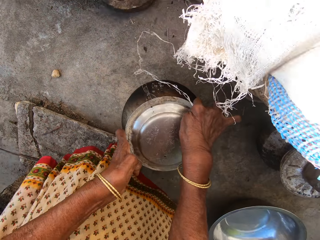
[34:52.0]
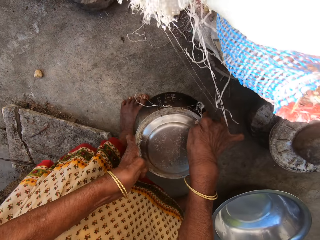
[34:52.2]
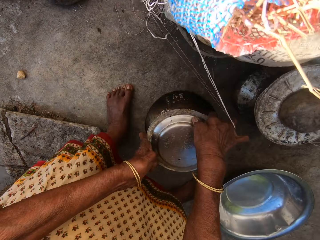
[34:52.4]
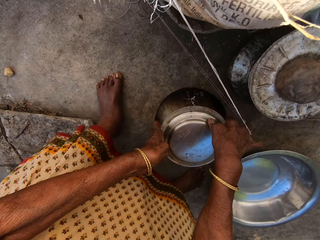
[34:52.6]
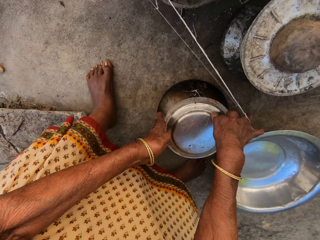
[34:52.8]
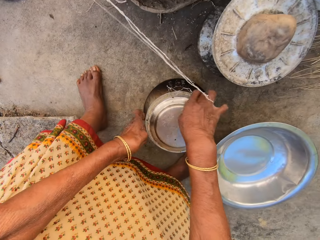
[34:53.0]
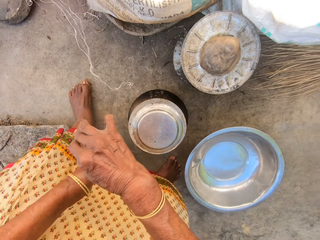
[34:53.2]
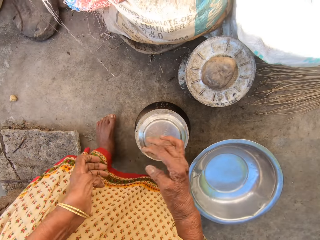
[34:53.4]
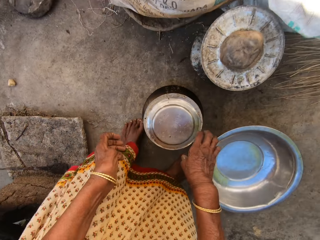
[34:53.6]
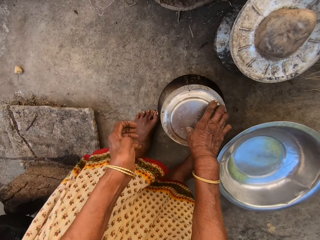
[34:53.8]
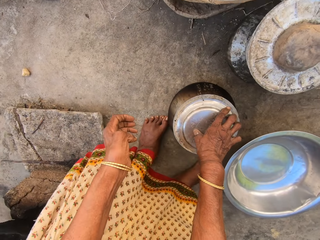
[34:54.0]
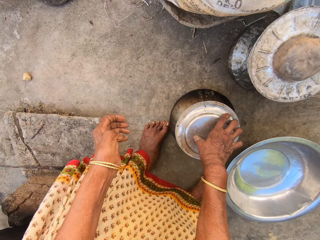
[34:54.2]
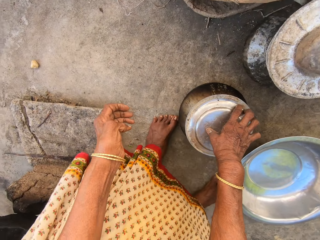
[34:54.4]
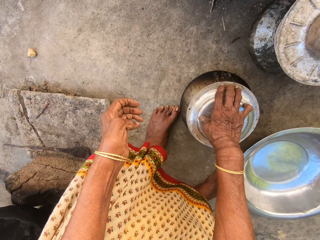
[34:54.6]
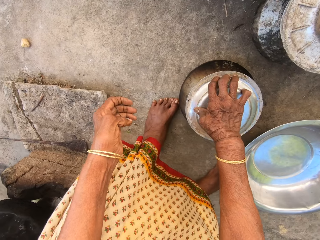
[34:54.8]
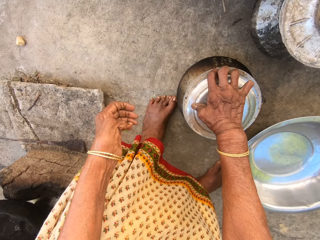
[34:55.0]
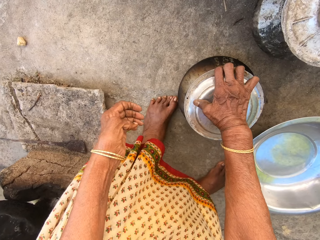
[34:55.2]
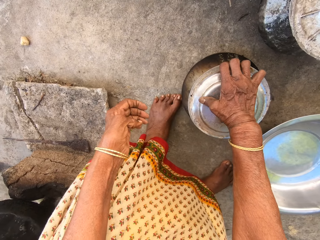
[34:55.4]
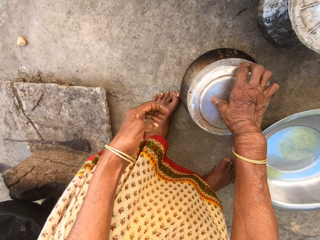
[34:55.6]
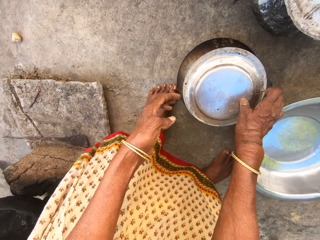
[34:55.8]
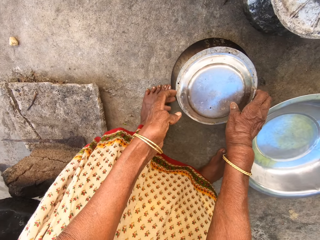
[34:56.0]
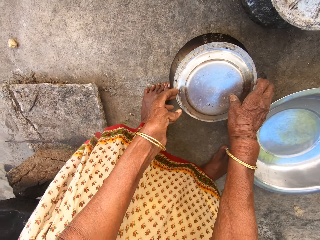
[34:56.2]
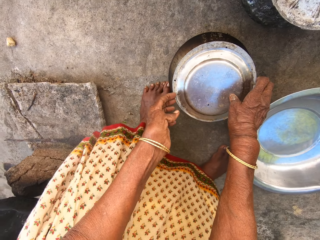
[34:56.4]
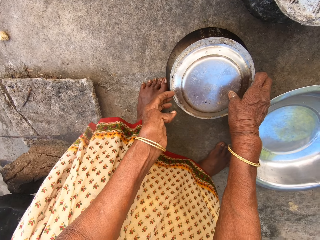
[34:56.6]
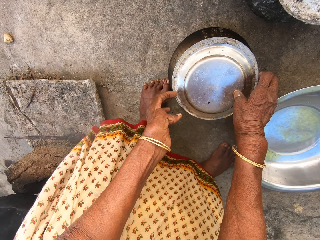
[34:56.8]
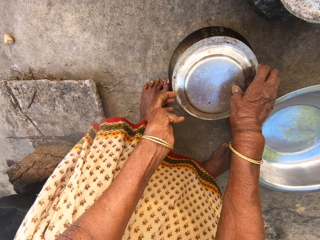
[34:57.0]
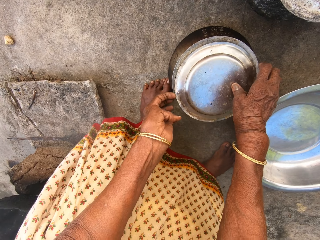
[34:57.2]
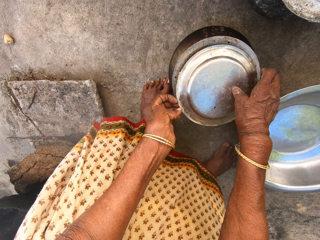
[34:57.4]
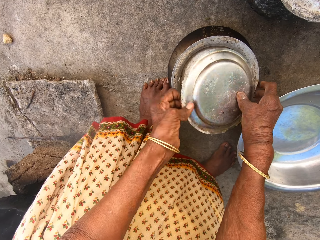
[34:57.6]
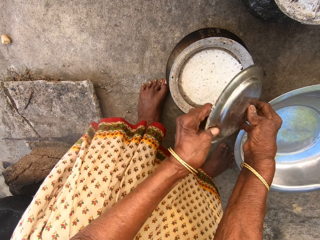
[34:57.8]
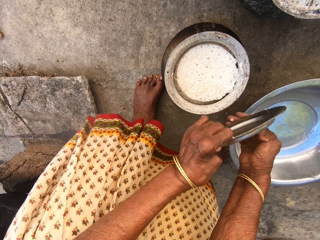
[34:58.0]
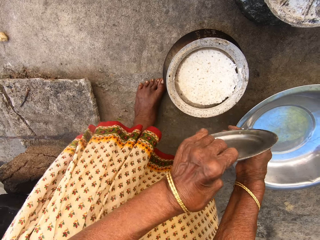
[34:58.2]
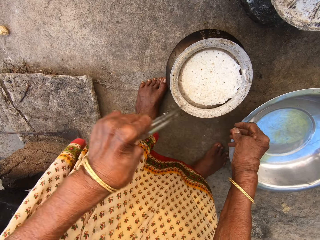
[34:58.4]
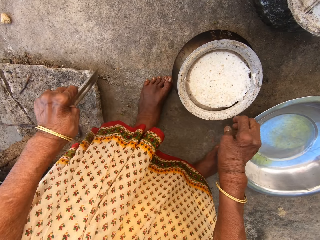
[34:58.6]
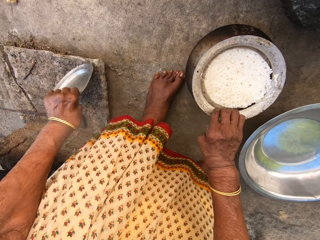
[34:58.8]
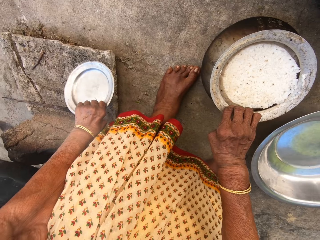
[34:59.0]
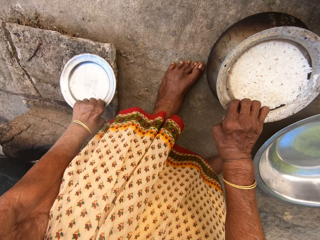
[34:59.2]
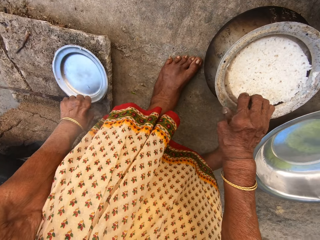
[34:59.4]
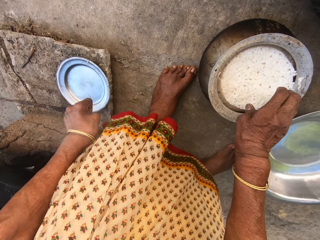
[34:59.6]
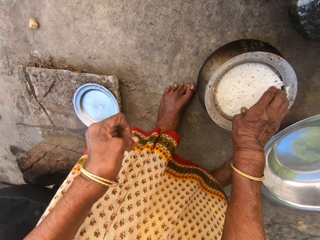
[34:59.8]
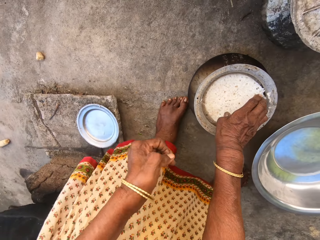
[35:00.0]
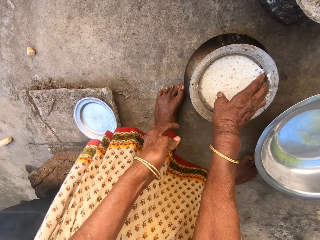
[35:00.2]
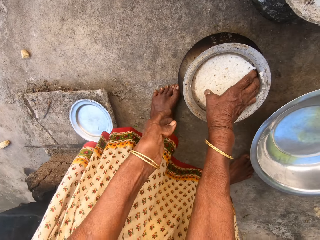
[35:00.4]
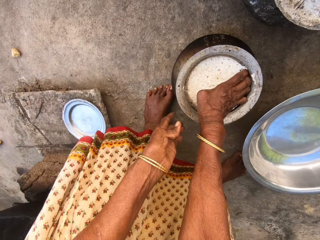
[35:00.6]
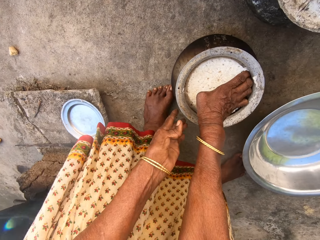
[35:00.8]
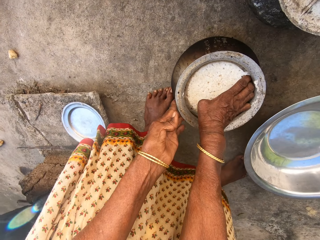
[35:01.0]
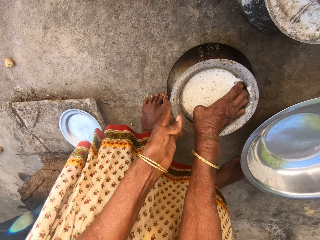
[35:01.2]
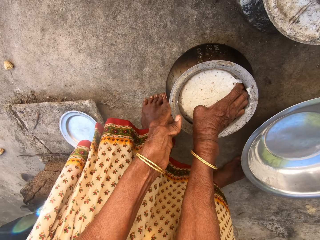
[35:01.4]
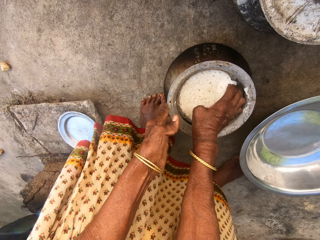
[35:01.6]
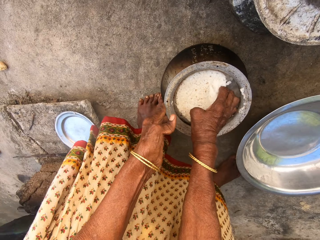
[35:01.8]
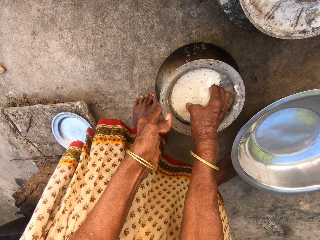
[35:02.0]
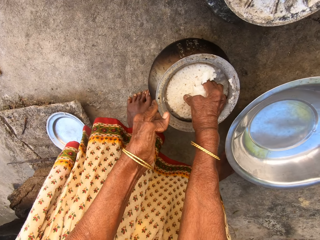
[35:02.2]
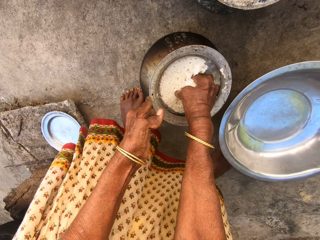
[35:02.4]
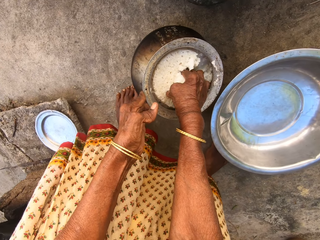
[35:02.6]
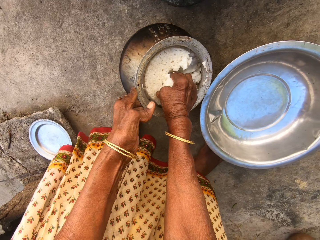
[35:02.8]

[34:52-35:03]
The camera wearer picks up a pot from the floor. They drop the pot on the floor. They remove a metal lid from the pot. They place the lid on the floor. They scoop something from the pot with their hand.

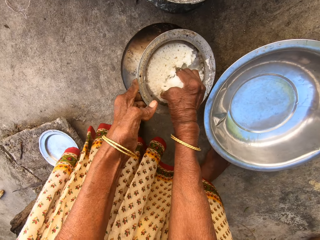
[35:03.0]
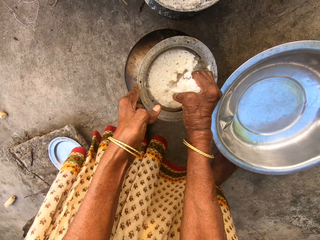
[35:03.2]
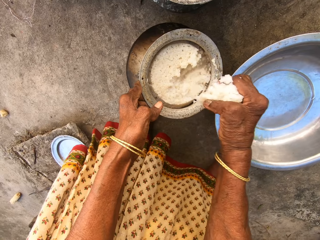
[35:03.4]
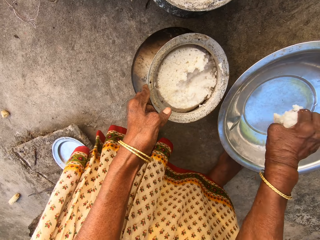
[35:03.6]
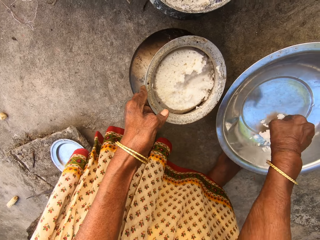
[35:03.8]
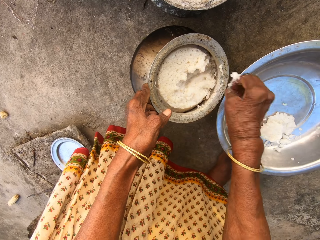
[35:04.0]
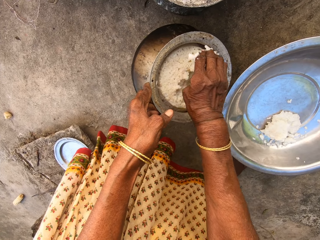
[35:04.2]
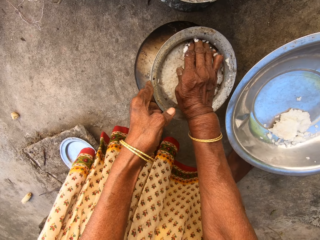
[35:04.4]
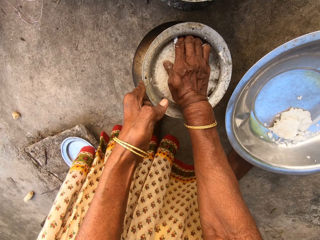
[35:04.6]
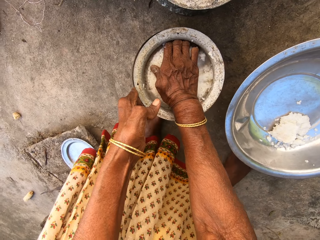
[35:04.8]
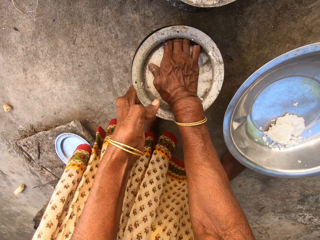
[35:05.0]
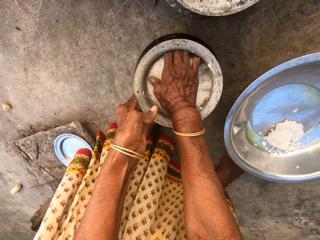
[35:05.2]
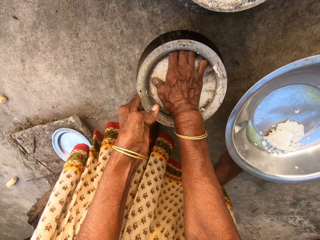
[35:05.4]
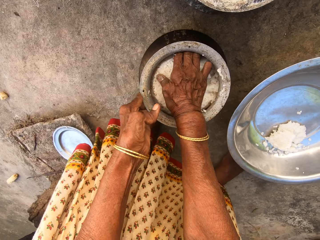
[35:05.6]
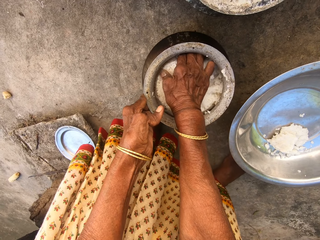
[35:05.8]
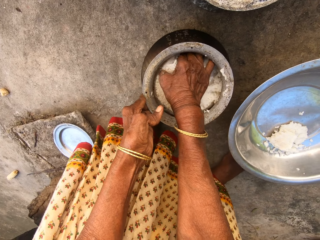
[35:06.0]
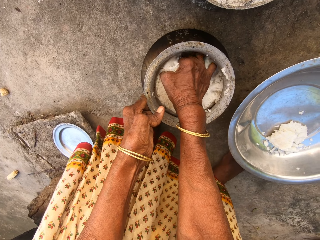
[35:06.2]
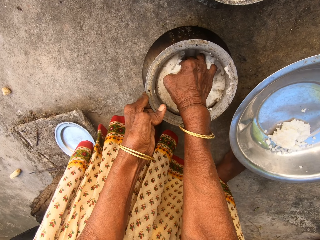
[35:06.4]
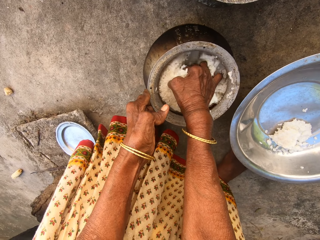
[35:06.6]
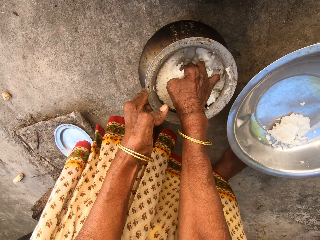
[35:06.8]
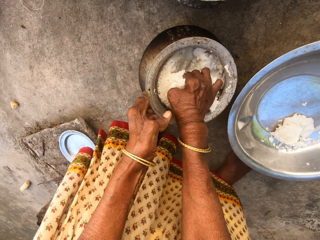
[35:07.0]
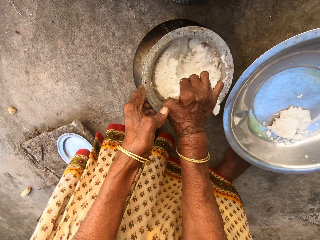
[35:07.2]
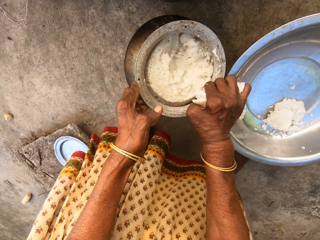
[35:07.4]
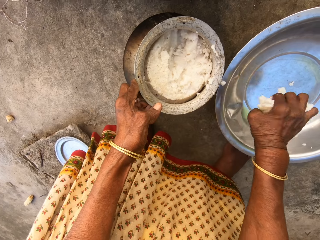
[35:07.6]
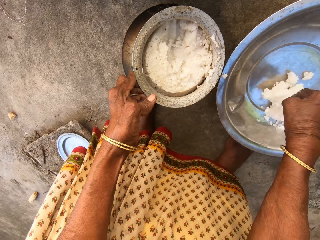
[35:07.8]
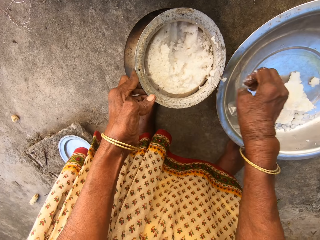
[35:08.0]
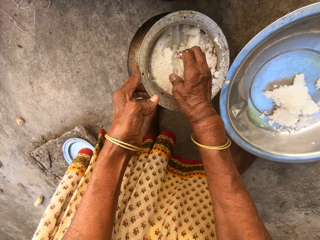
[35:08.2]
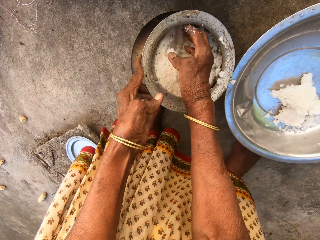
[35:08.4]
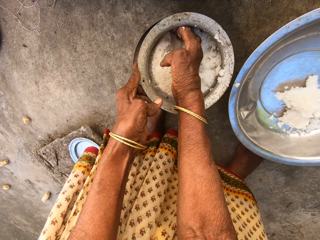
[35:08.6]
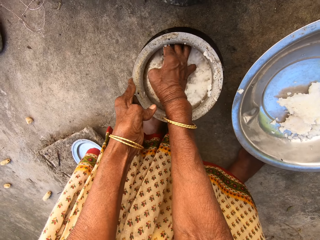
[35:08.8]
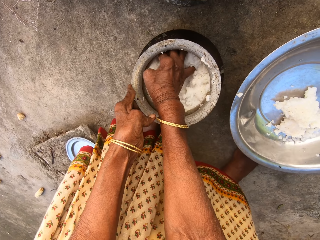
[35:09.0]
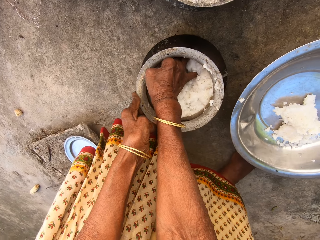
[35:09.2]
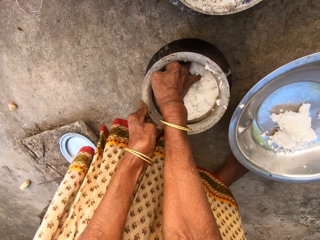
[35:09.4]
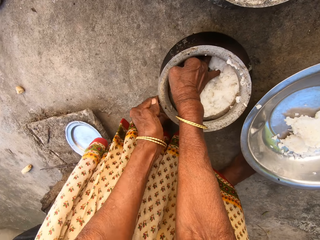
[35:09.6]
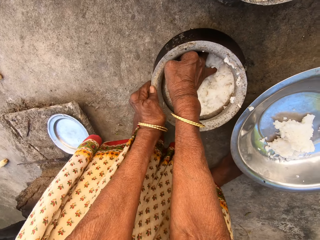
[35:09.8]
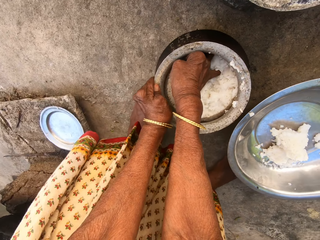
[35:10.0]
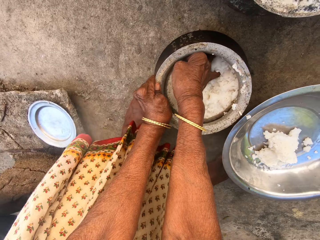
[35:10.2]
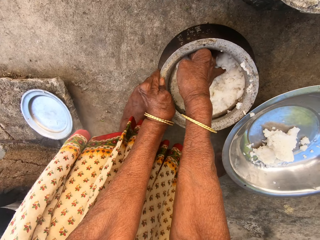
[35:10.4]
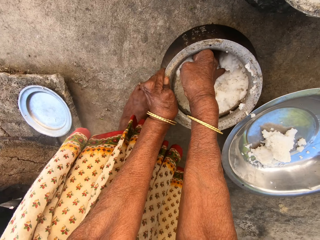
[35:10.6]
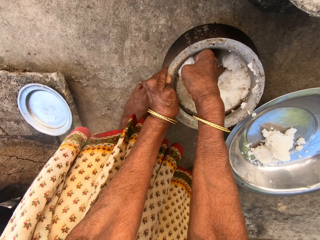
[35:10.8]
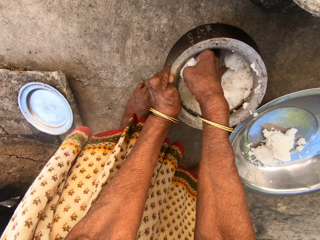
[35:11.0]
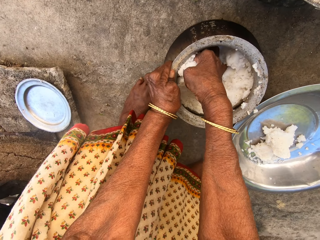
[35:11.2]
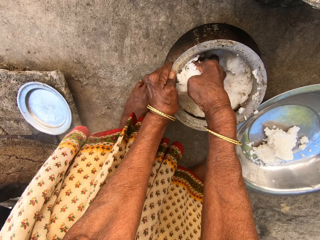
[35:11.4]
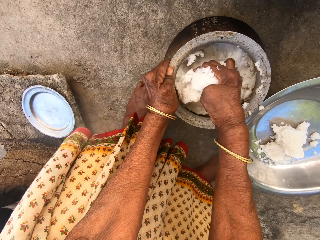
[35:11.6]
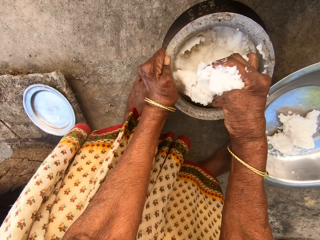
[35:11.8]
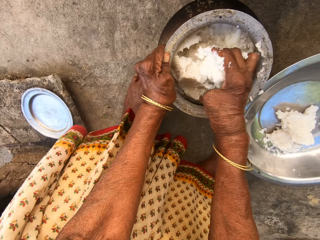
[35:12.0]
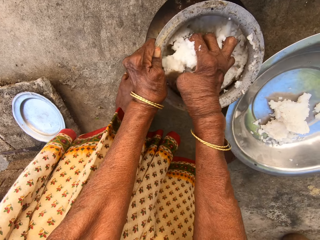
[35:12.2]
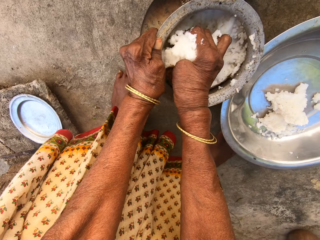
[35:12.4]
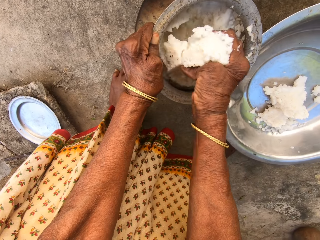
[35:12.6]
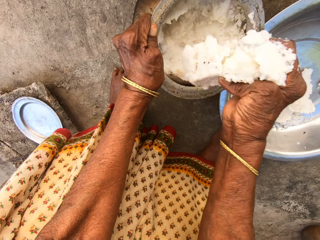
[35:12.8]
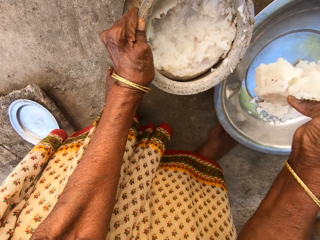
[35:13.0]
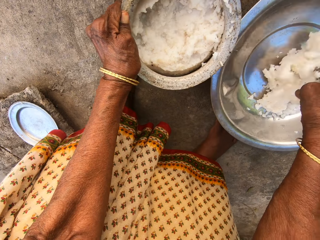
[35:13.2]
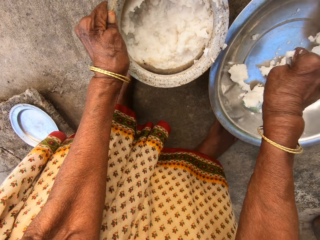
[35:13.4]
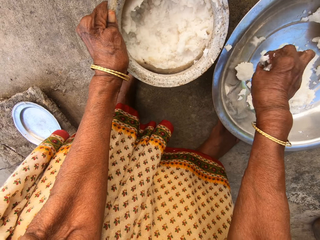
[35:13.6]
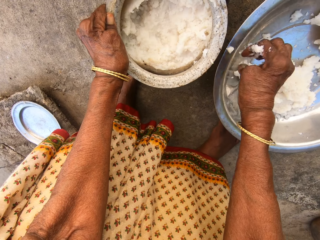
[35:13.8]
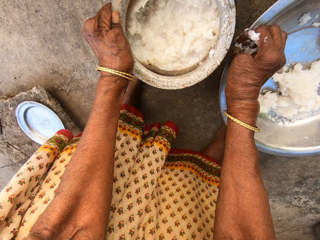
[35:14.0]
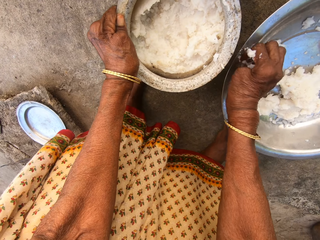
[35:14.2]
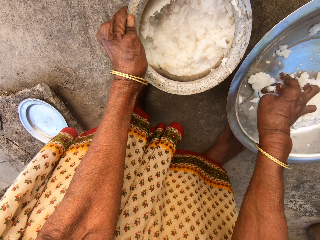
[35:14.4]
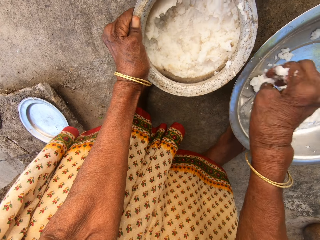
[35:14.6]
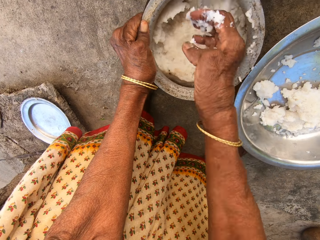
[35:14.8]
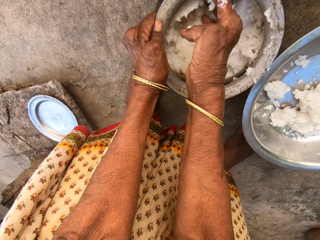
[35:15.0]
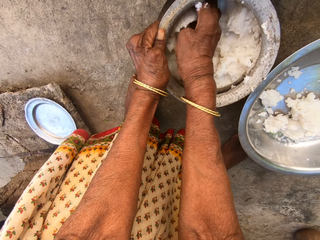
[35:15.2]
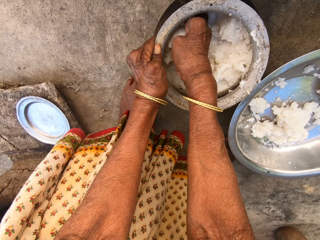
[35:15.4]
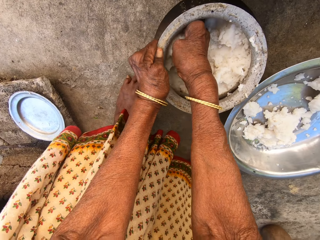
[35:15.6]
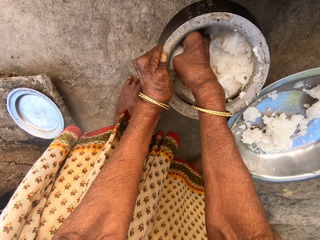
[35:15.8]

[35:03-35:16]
The camera wearer puts the food in a bowl on the floor. She scrapes out the food from the pot with her hands. She puts the food in the bowl on the floor. She scrapes out the food from the pot with her hands. She puts the food in the bowl on the floor. She scoops something from the pot.
